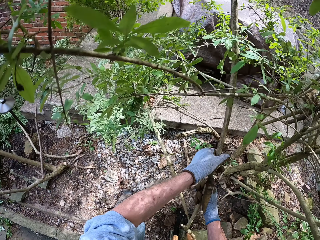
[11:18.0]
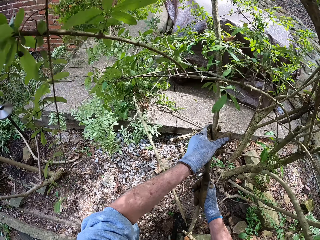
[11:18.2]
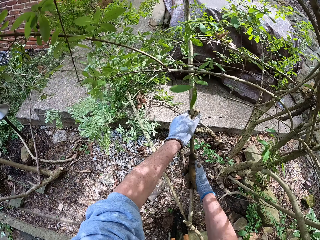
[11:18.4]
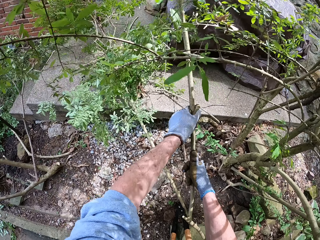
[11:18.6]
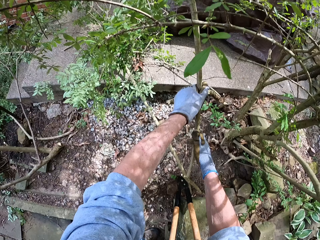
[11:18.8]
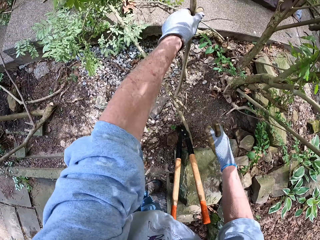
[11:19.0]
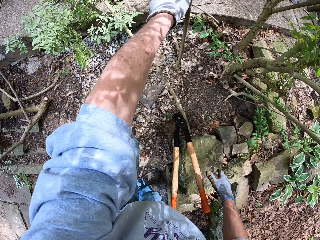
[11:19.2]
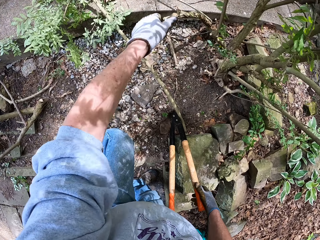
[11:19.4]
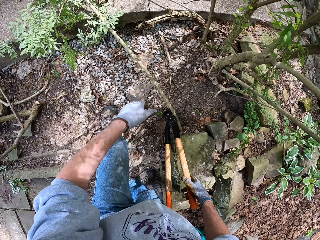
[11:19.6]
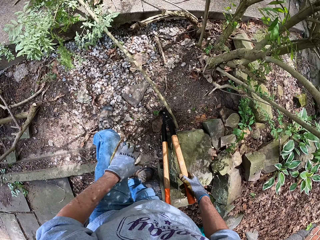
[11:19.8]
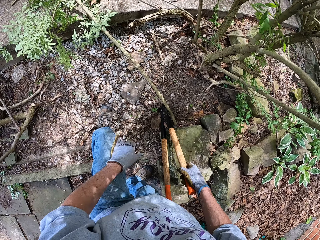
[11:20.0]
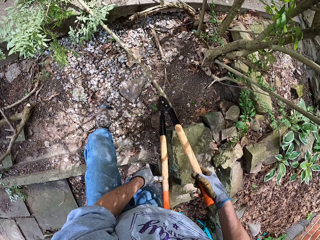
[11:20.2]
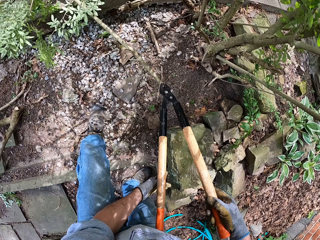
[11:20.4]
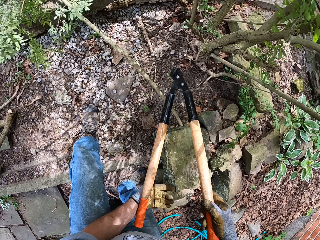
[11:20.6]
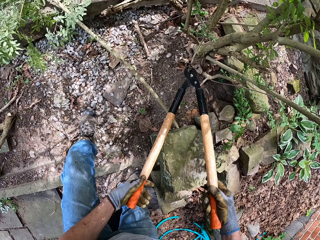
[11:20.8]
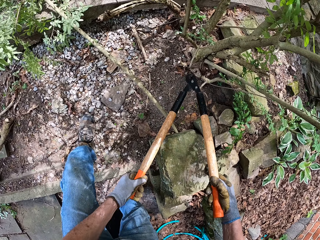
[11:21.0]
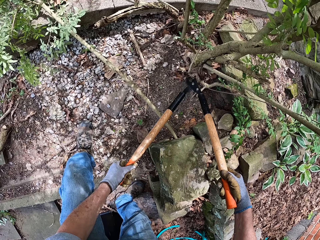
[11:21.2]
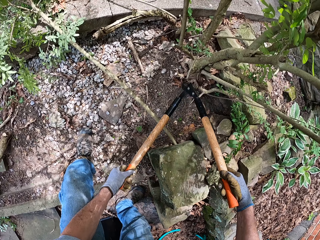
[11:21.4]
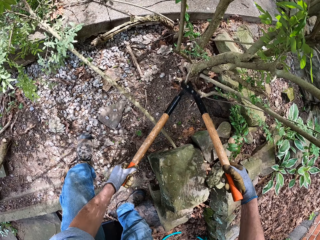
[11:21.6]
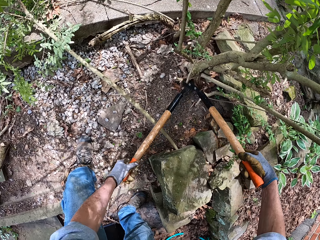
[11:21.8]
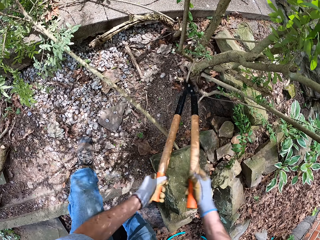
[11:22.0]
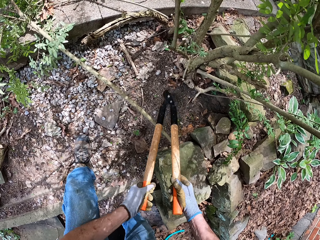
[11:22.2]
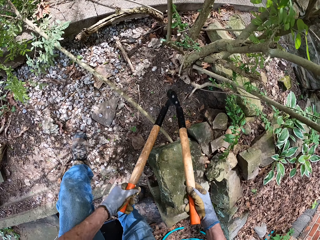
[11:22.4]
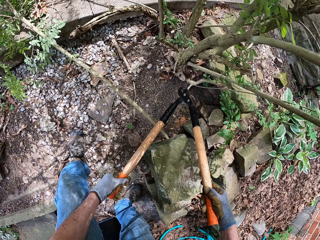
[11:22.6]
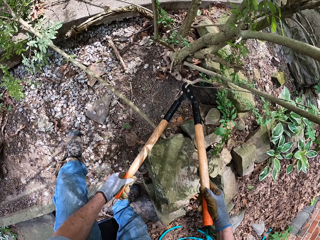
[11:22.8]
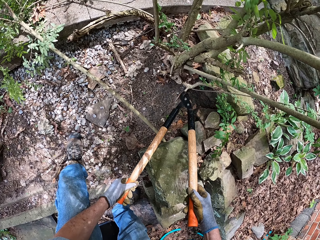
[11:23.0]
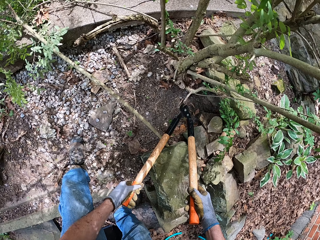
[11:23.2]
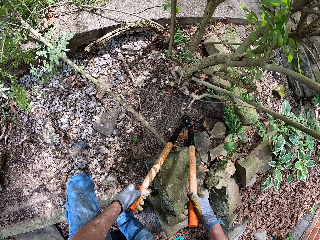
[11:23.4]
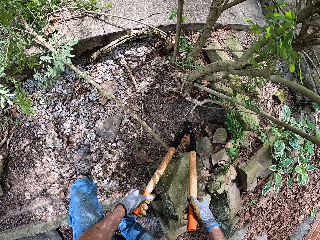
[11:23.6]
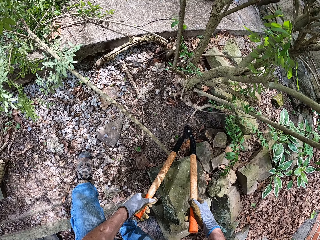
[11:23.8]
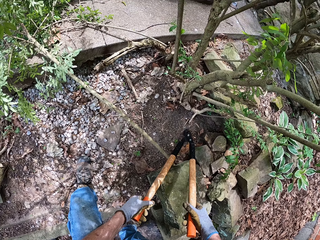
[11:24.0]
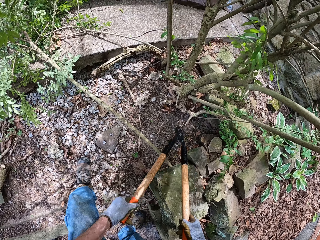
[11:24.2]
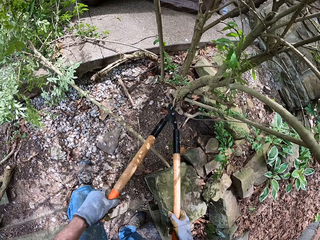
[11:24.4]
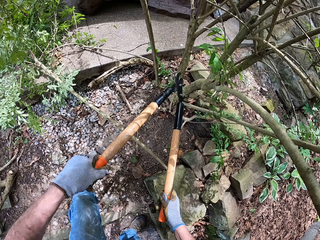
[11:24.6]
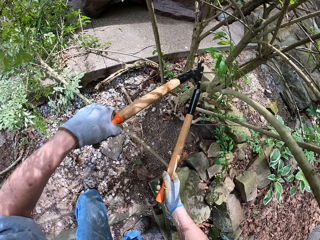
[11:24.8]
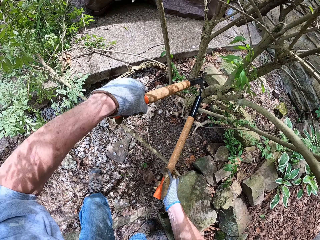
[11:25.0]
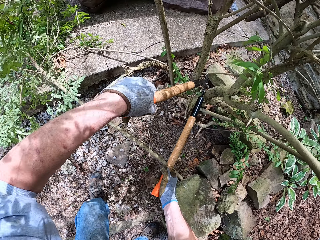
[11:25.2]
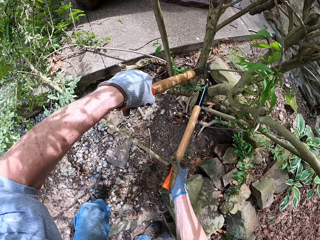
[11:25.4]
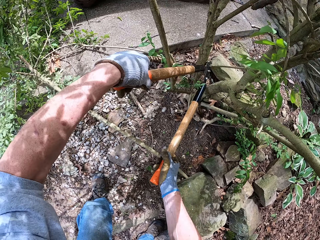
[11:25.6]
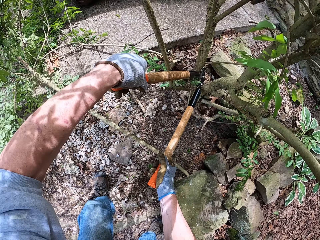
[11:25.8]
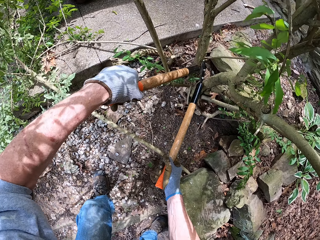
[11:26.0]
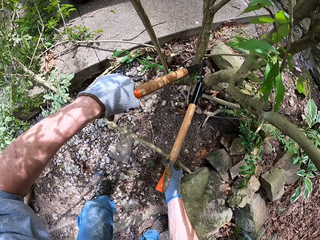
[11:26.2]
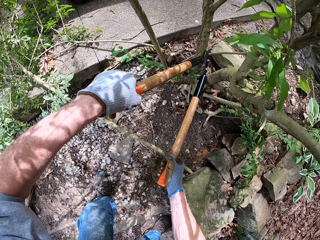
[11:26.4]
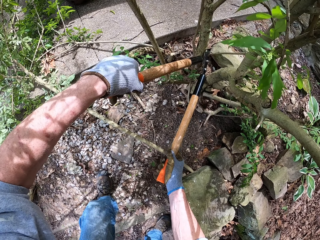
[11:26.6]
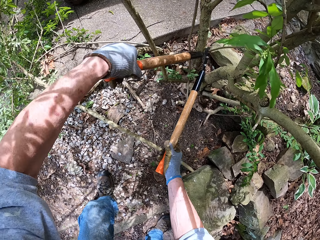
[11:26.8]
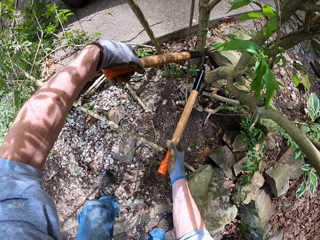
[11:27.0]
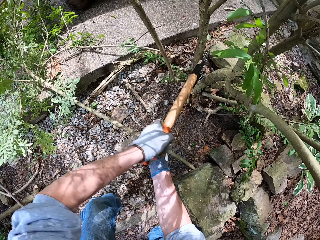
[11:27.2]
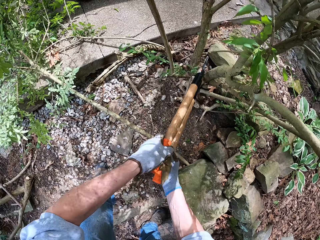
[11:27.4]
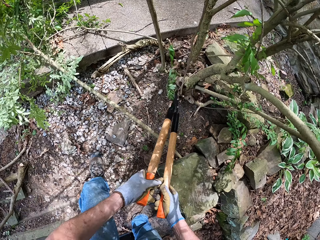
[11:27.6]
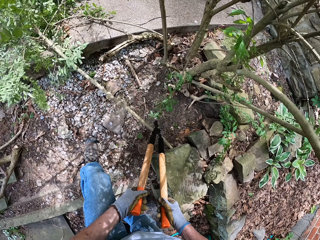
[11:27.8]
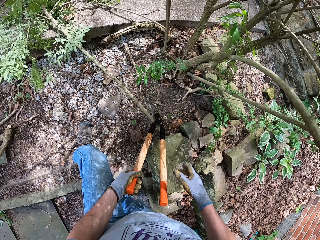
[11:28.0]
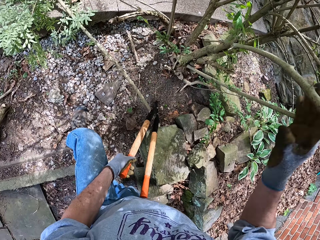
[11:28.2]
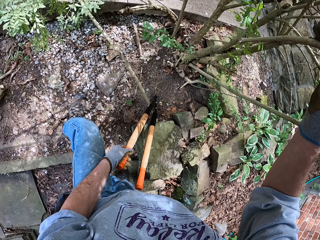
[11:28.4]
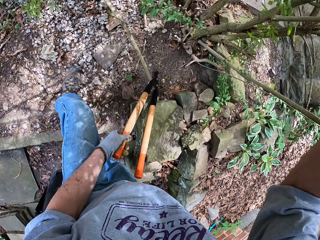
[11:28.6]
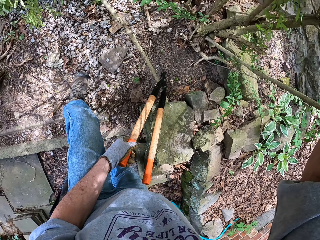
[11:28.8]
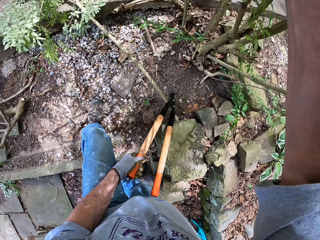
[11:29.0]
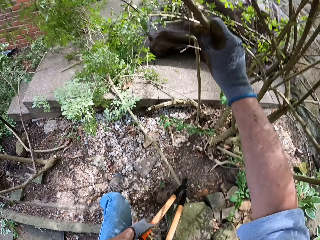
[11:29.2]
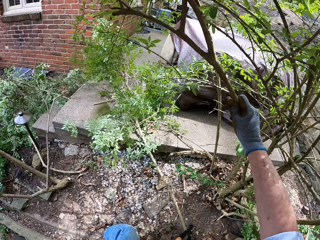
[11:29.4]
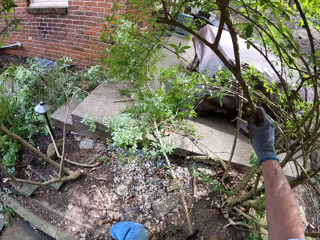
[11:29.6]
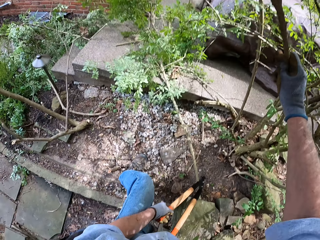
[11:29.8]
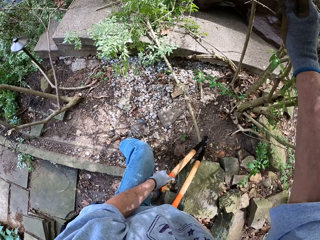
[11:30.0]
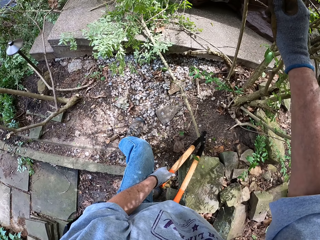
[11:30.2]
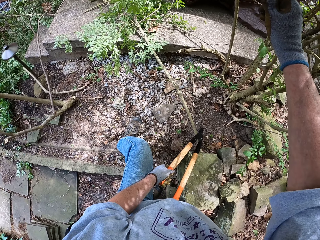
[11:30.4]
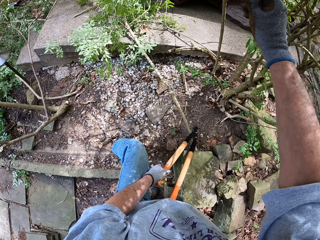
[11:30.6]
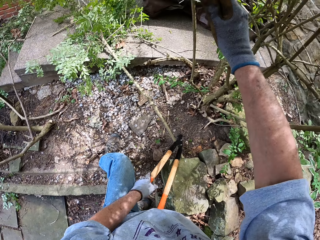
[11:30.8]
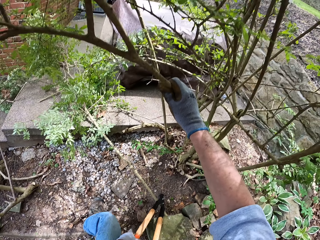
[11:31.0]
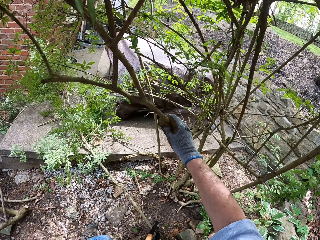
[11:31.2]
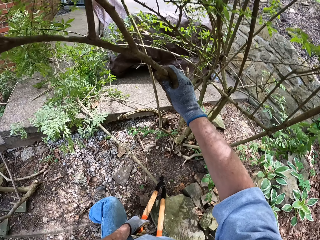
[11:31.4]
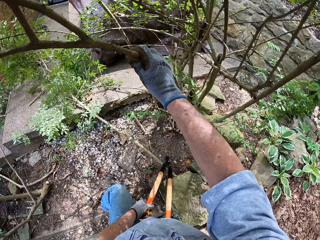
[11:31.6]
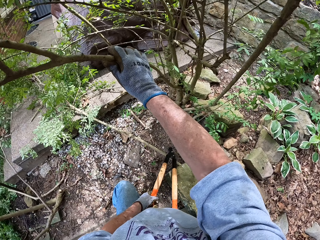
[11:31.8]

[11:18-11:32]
The camera wearer drops the hand pruner on the flower bed. He picks up the hand pruner. He cuts more branches with the lopper or hand pruner. He pulls a branch. He holds the branch above his head with his right hand.

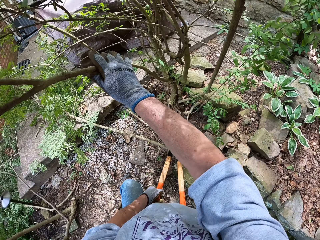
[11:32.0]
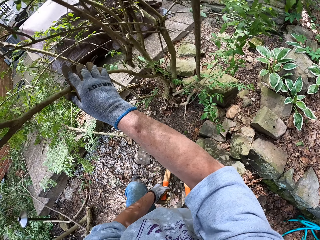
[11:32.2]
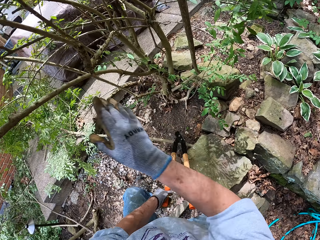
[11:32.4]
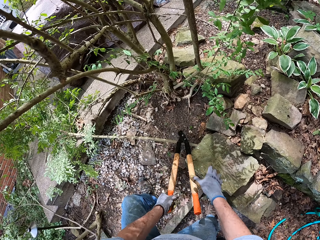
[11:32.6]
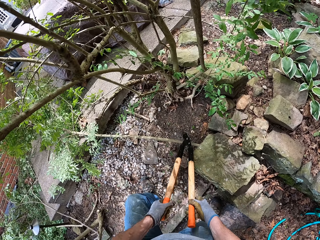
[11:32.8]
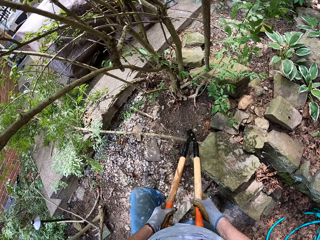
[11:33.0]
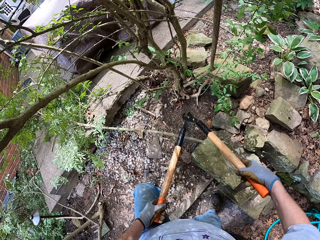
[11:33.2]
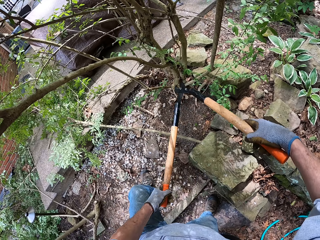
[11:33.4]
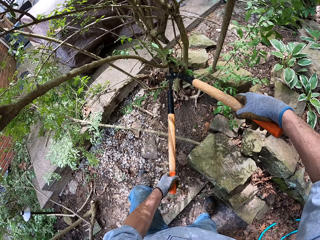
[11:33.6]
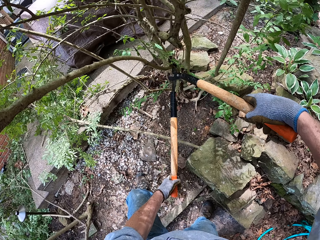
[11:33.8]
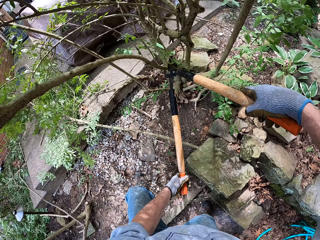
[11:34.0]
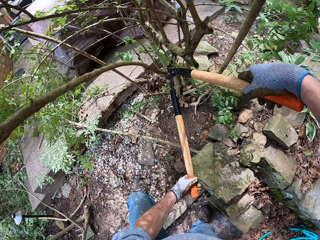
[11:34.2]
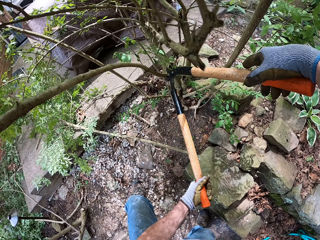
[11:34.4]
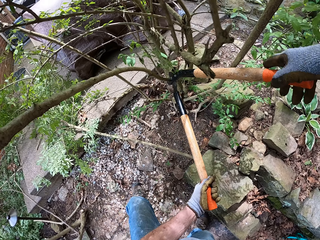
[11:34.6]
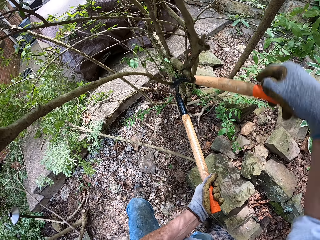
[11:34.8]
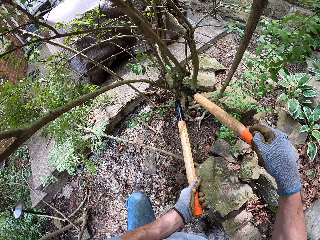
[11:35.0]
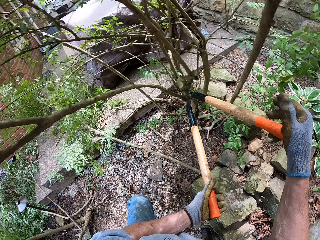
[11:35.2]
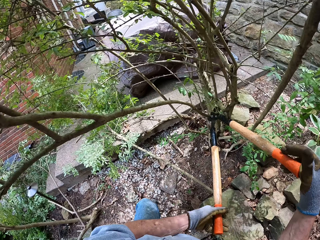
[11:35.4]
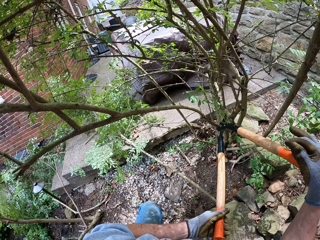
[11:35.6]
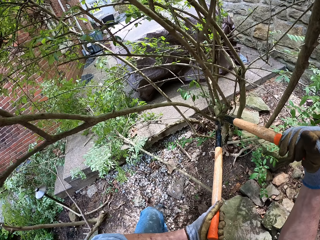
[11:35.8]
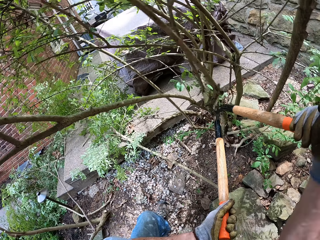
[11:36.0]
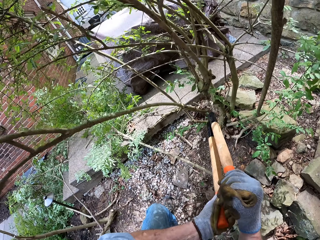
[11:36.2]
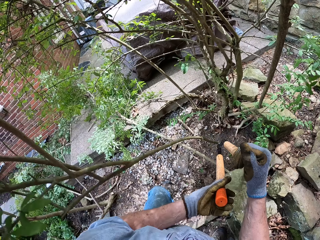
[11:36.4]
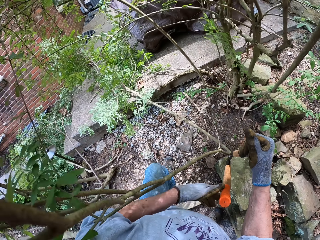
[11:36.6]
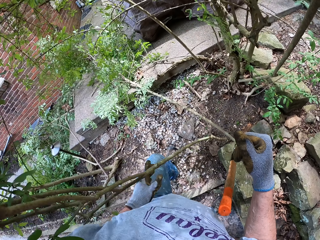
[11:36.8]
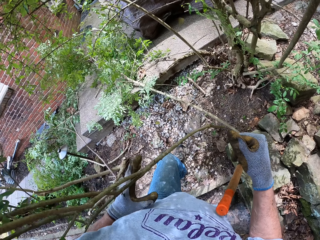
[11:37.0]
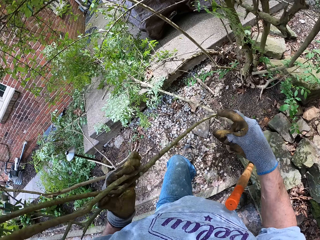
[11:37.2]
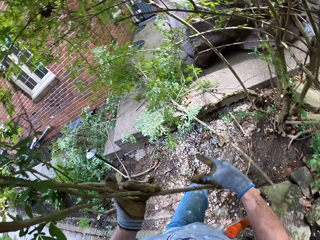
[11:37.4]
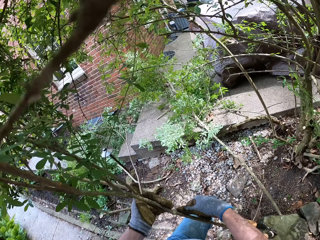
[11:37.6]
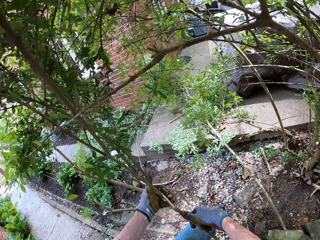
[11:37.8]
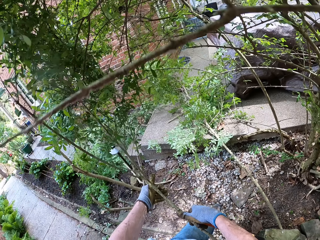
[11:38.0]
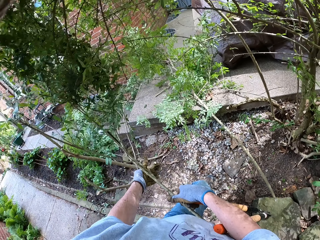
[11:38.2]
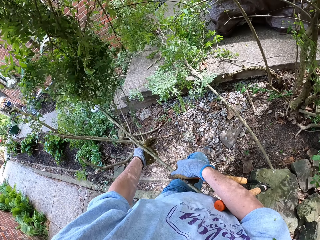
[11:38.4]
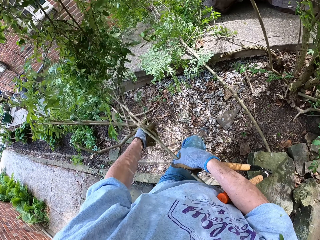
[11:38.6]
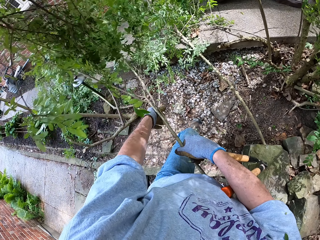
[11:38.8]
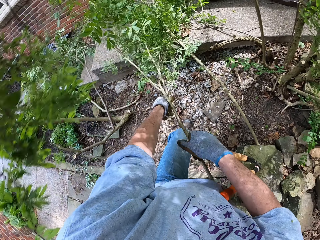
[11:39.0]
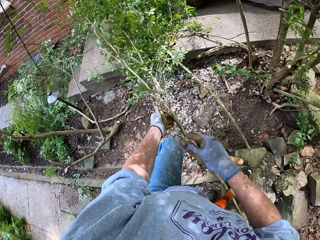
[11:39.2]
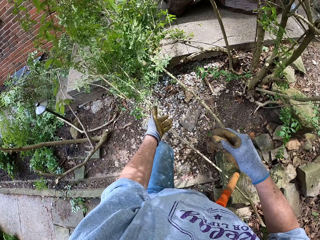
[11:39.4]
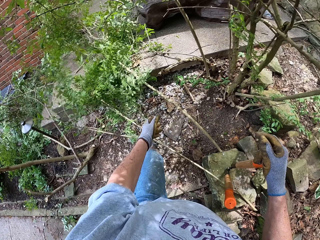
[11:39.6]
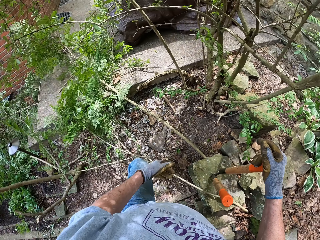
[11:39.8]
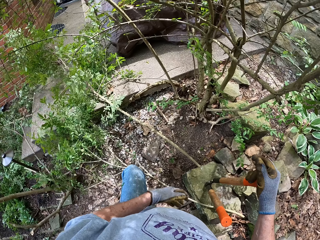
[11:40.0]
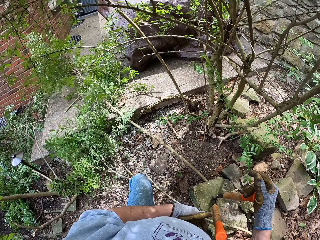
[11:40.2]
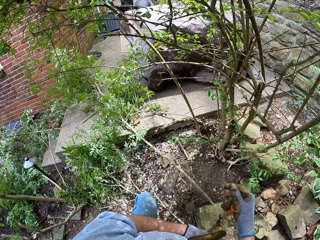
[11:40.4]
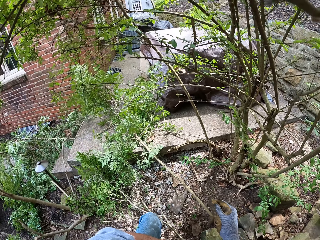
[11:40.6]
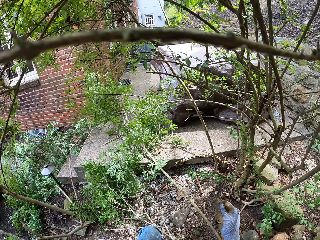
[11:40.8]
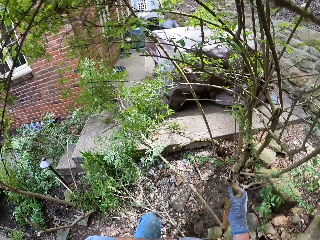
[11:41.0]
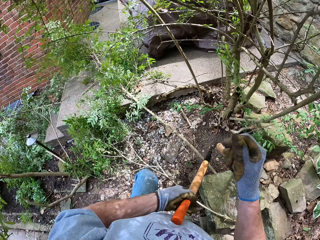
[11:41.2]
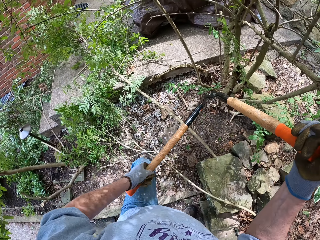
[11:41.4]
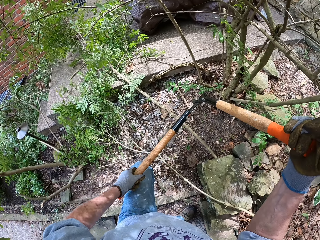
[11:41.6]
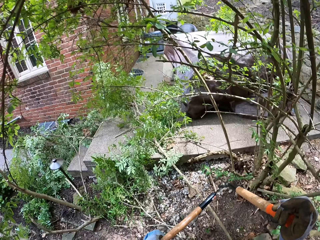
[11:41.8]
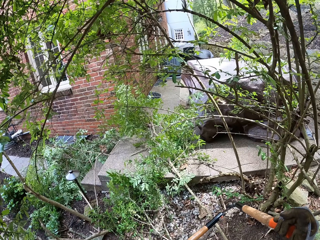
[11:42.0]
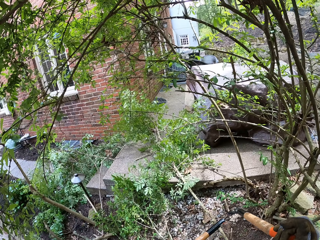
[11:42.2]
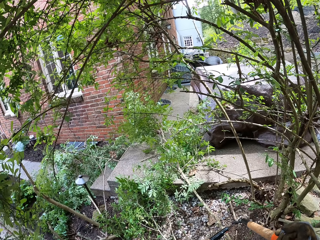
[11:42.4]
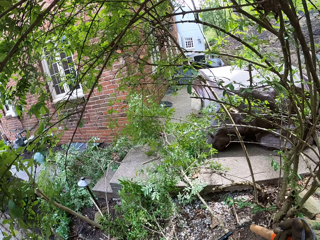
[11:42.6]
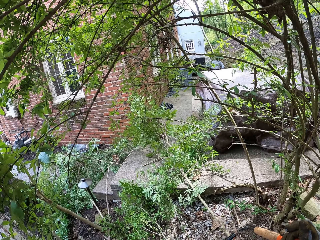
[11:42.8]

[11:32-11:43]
The camera wearer holds the lopper or hand pruner with his two hands. He cuts a branch on the tree with the lopper. He drops the hand pruner on the flower bed. He pulls a branch. He throws the branch to the ground. He picks up the hand pruner.
